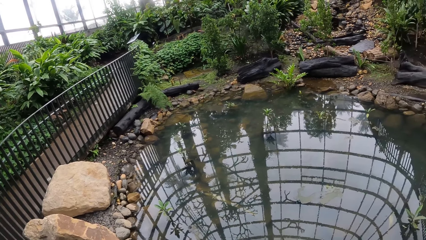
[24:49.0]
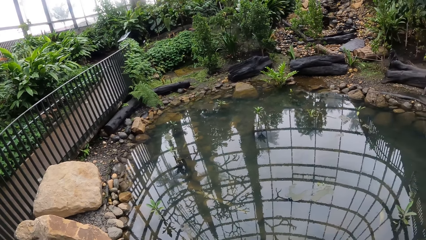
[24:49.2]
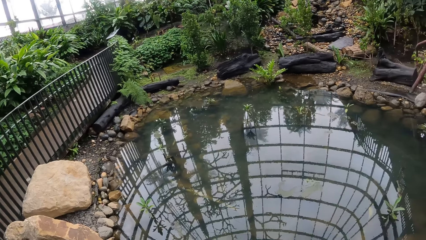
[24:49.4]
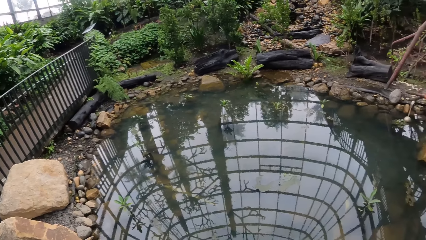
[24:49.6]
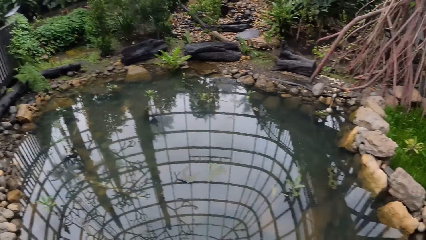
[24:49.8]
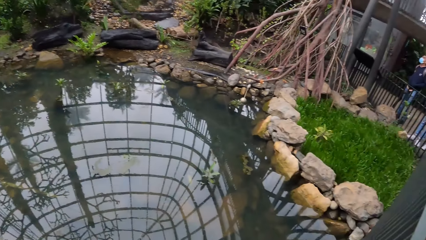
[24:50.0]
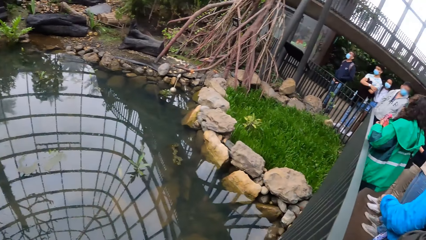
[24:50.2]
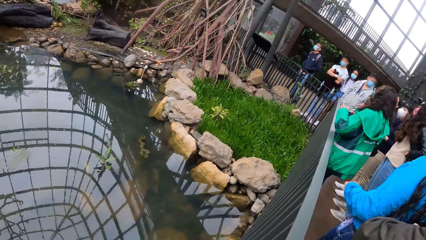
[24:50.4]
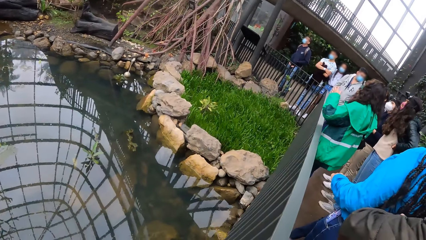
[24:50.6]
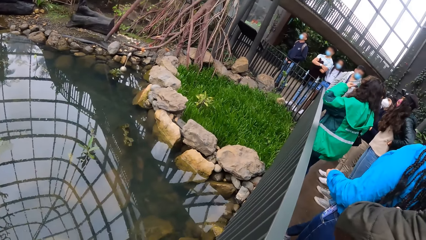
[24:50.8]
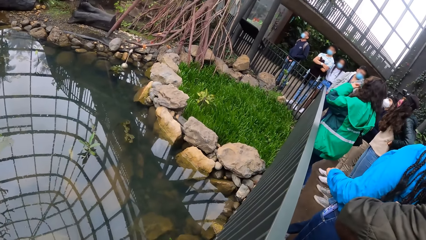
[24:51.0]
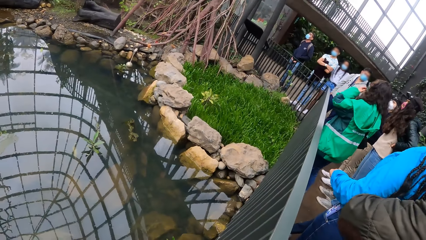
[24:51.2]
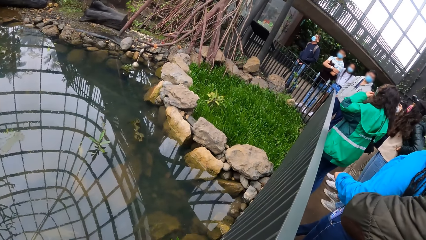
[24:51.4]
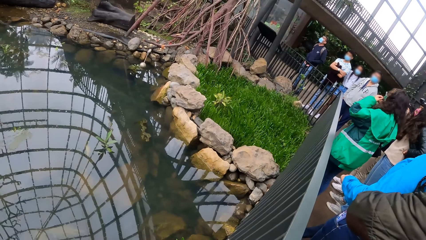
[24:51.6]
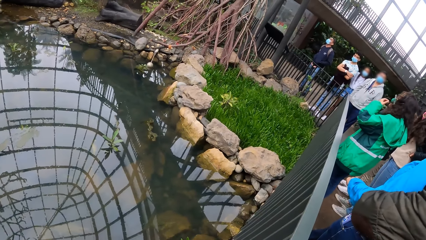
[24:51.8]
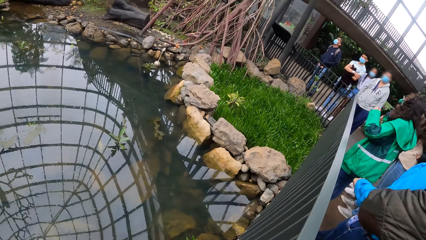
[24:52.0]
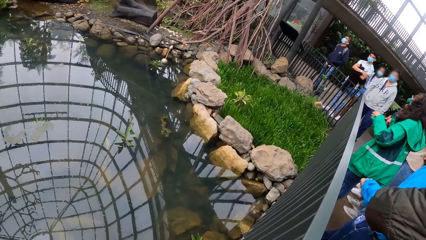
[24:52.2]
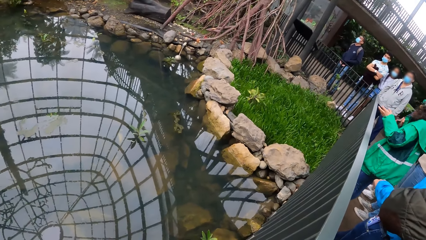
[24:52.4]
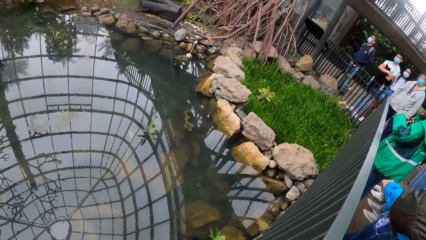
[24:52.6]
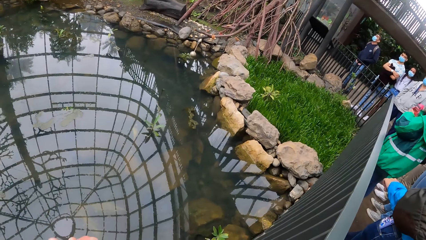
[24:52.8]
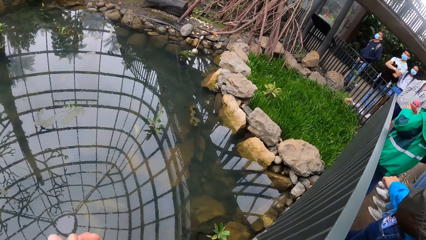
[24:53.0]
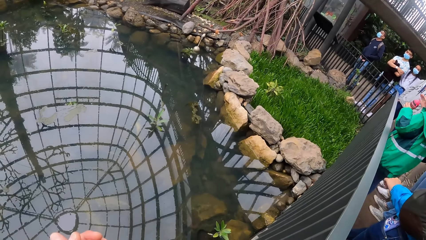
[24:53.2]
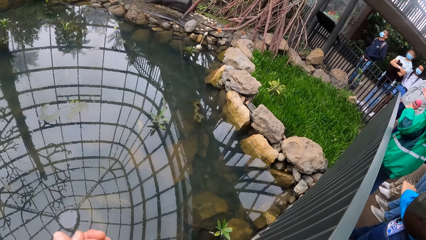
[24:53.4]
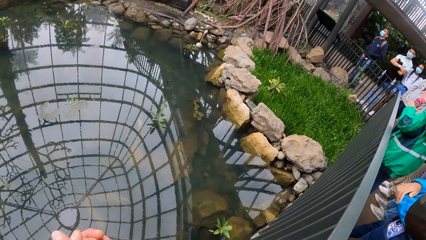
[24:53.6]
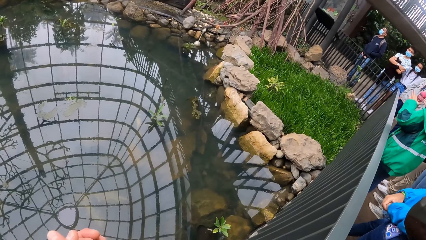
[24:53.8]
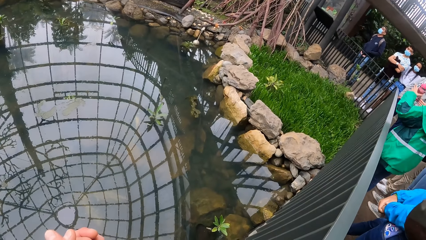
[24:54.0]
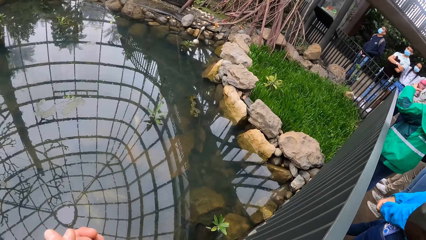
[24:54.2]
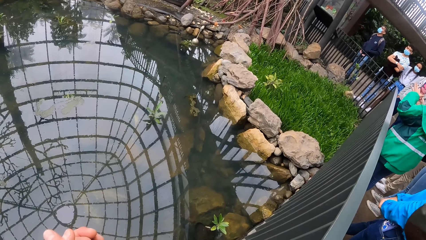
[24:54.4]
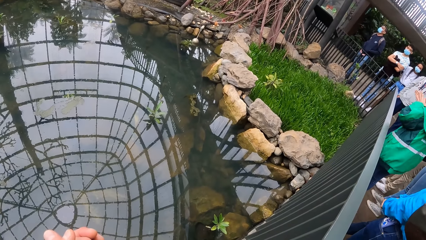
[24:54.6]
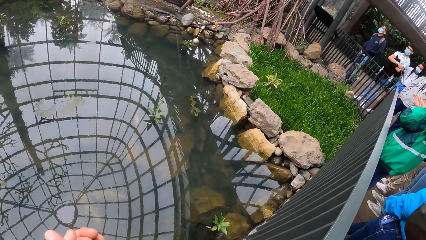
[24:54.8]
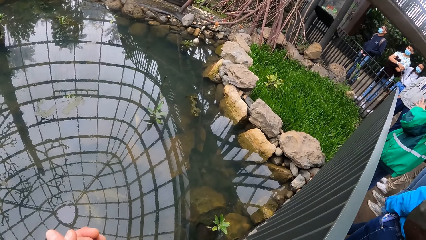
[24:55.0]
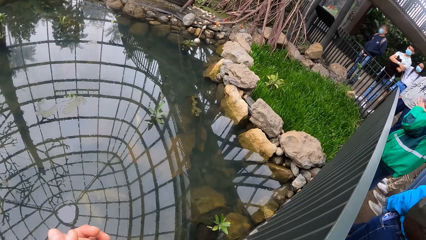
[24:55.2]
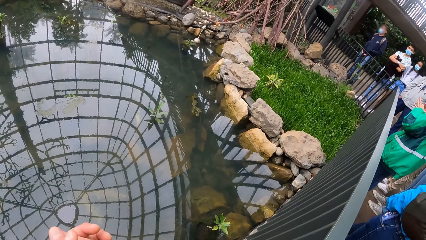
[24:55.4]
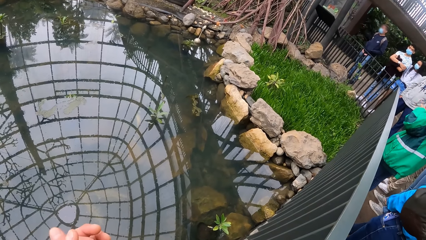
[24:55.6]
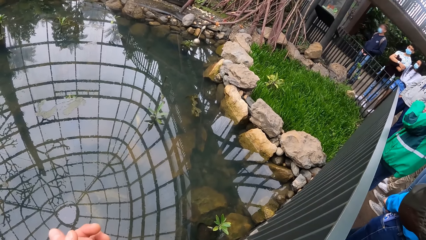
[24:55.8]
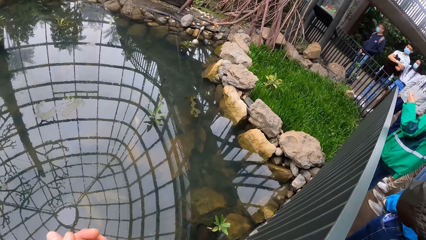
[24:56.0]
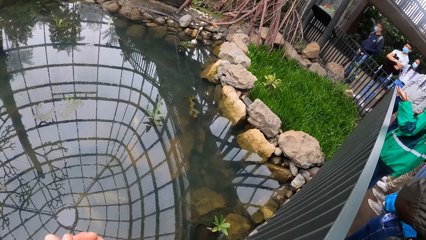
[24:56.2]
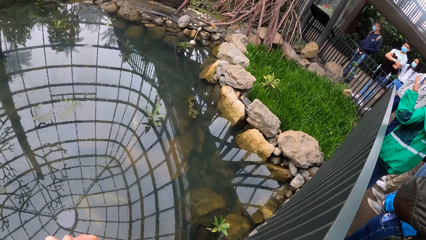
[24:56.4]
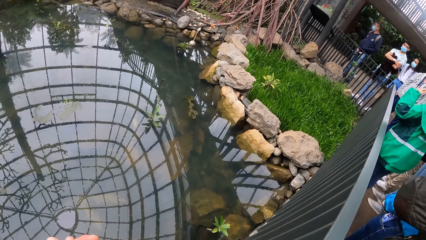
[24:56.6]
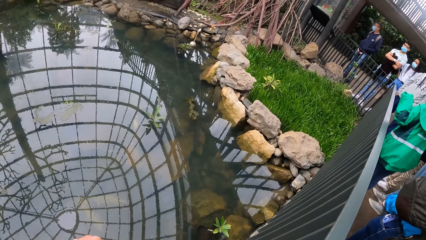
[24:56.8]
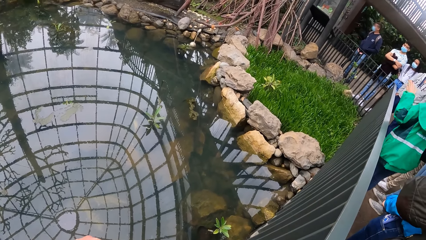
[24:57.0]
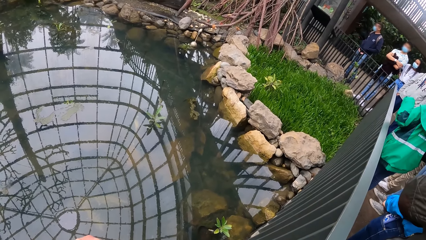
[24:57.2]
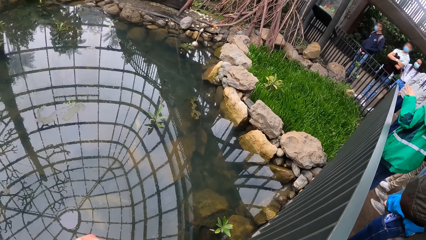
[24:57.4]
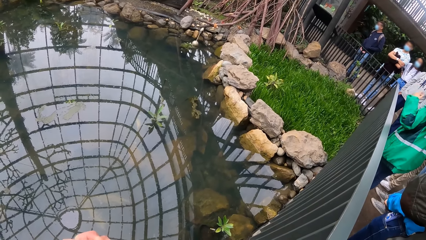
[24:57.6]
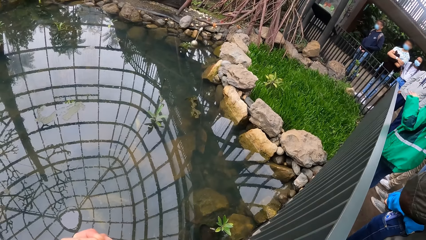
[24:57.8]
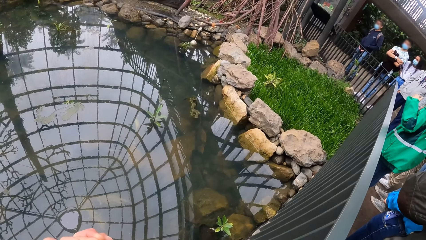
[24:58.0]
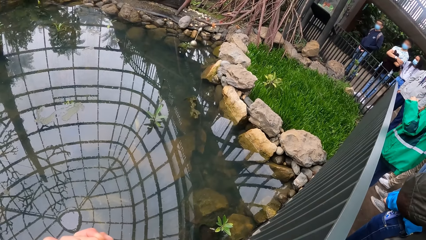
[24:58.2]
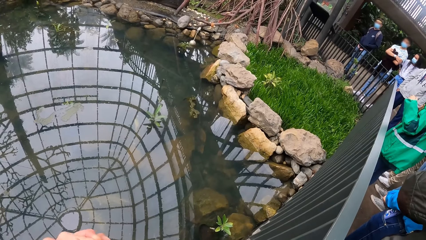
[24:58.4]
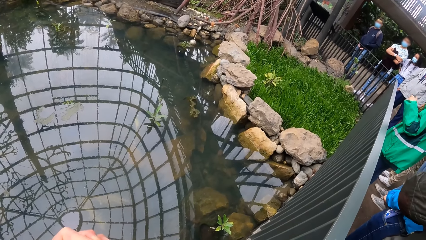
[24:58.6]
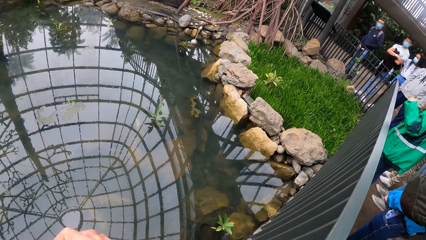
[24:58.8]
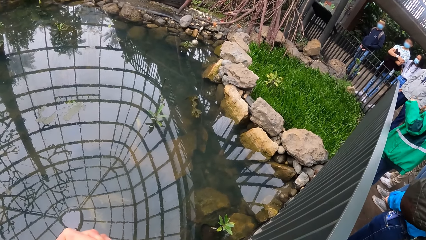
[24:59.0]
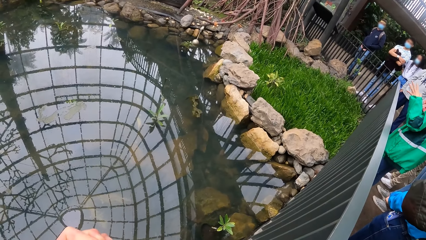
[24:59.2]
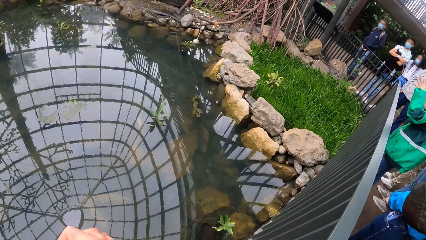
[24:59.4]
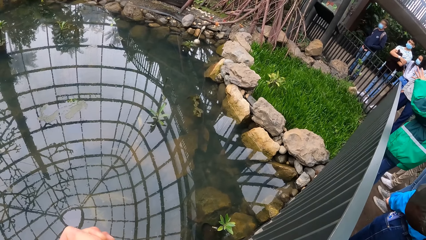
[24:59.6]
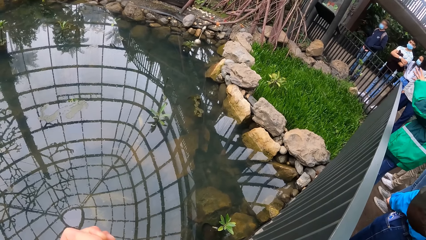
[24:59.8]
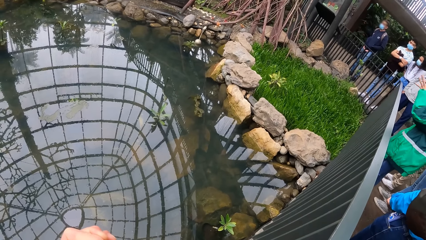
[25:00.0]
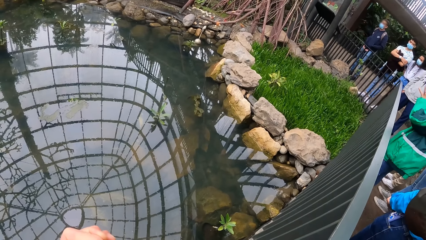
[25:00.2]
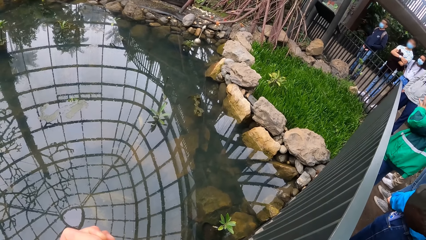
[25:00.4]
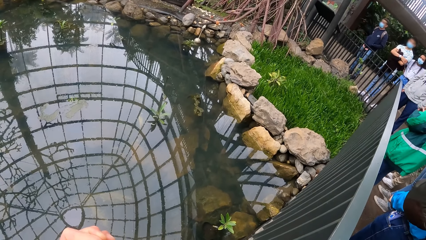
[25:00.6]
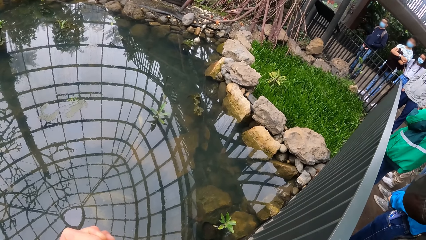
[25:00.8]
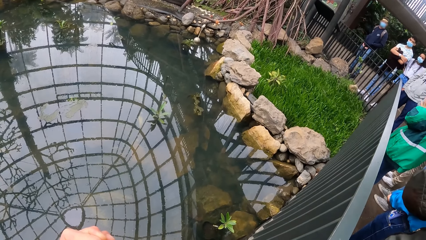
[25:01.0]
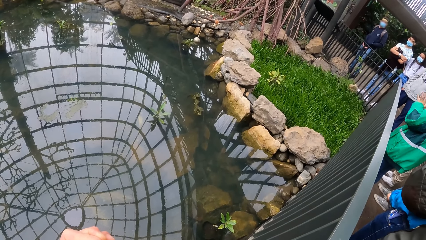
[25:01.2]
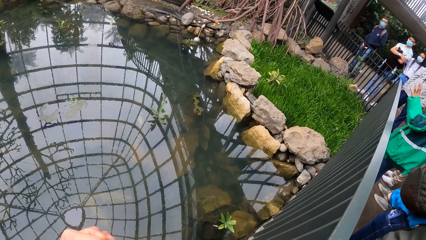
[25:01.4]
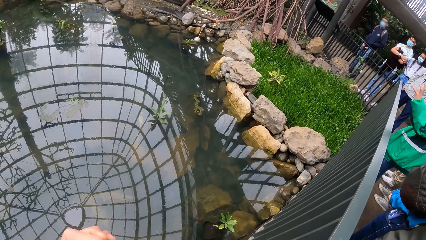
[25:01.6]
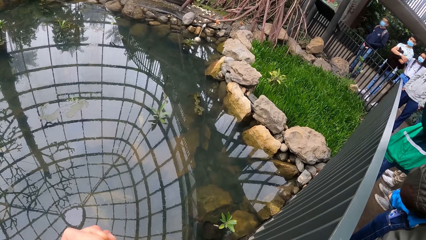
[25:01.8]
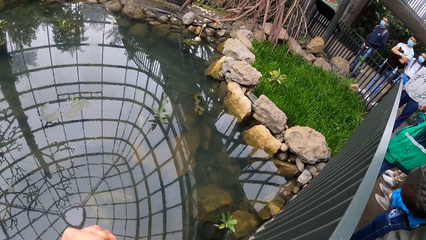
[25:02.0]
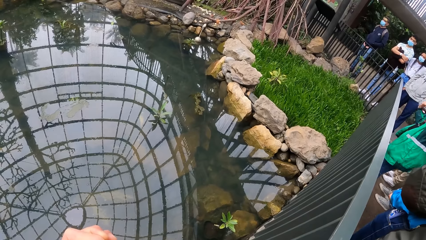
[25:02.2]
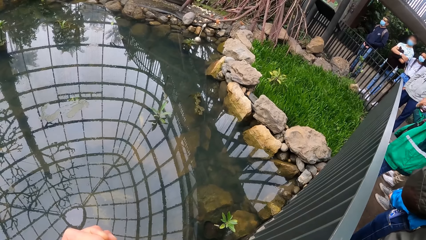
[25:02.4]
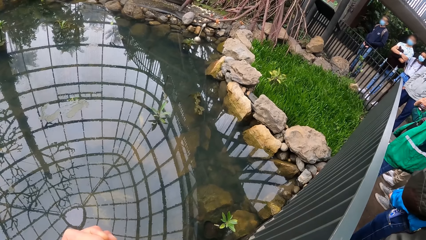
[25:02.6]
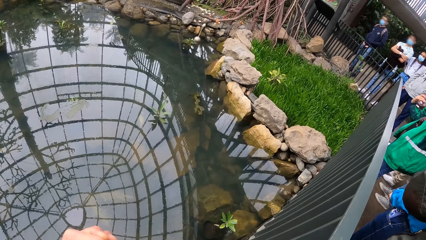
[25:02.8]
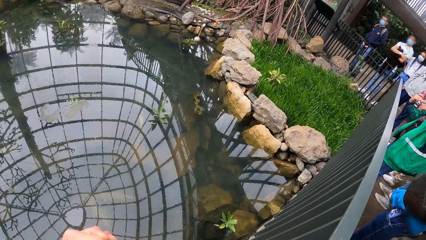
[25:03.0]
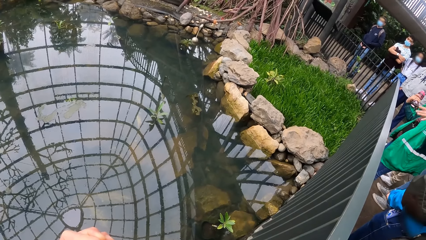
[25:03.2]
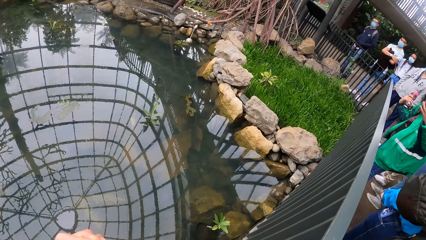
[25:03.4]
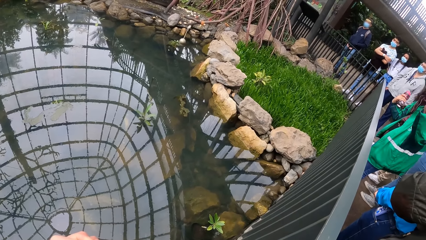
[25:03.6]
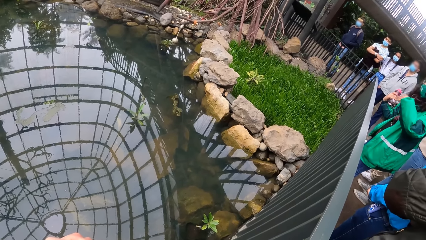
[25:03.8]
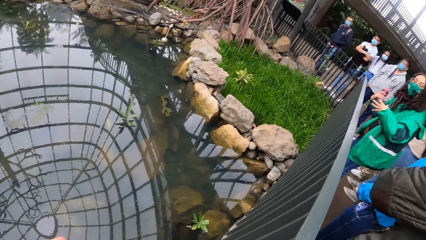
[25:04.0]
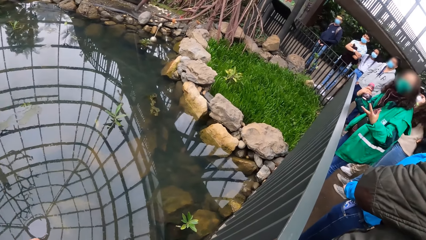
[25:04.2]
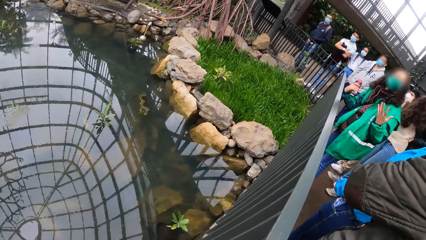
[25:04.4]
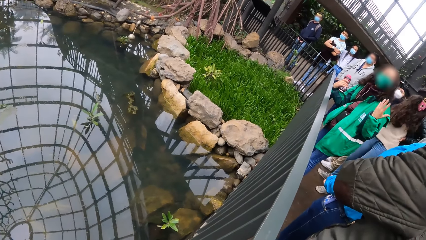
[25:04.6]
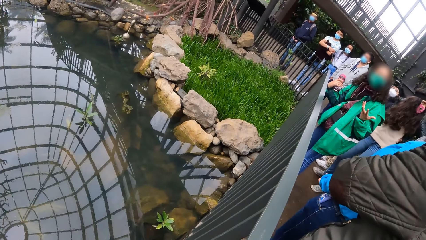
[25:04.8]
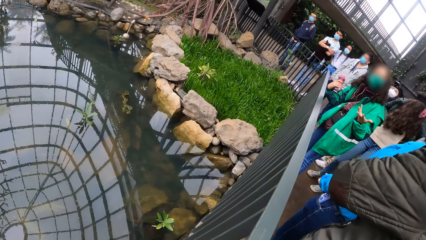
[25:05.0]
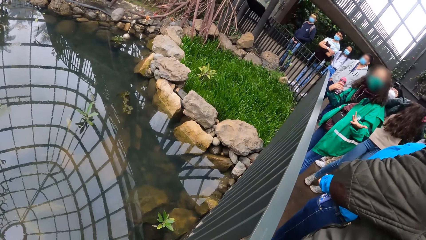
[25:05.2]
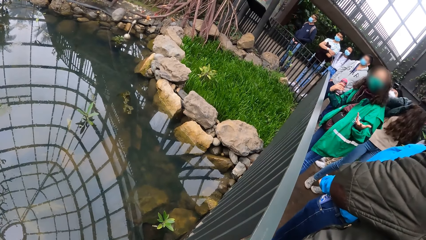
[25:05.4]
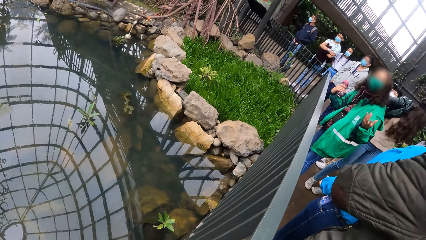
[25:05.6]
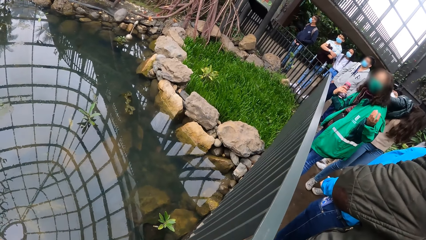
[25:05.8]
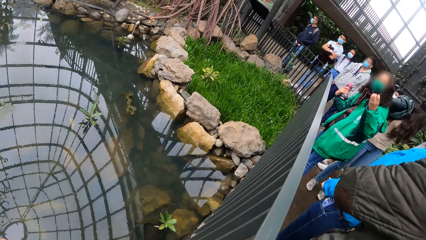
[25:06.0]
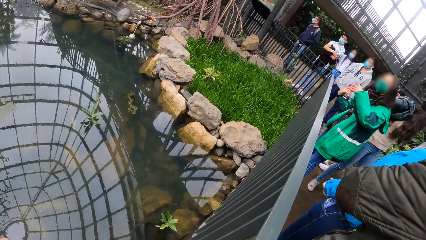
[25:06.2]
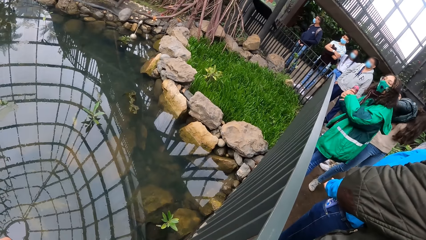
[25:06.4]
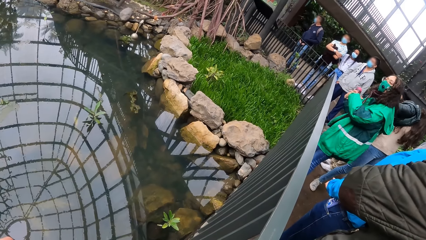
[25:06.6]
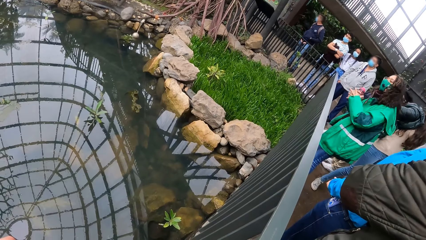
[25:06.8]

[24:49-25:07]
The woman interacts with the camera wearer and the group of people on the bridge. The woman passes the bottle from her right hand to her left hand. The woman passes the bottle from her left hand to her right hand. The woman explains the plants to the audience with gesture.
